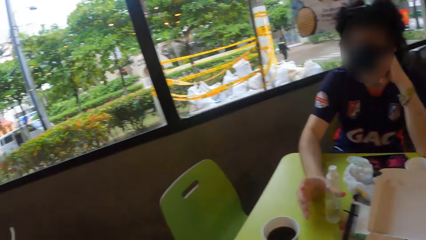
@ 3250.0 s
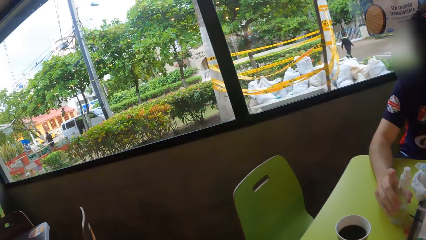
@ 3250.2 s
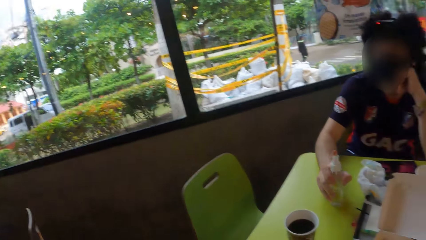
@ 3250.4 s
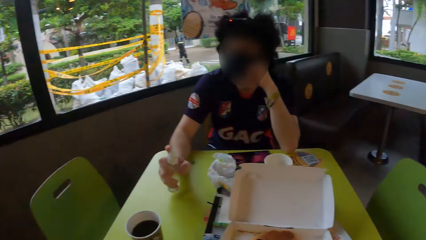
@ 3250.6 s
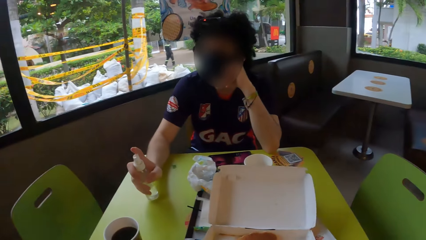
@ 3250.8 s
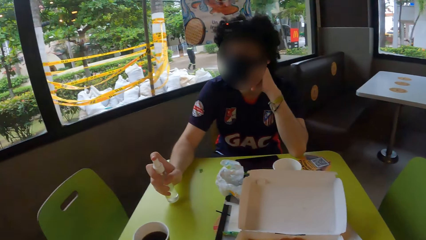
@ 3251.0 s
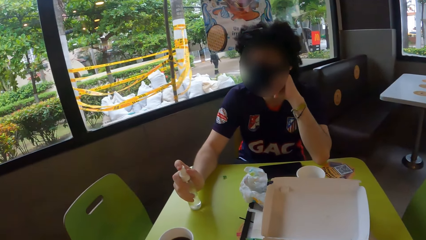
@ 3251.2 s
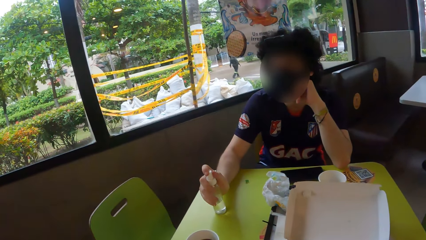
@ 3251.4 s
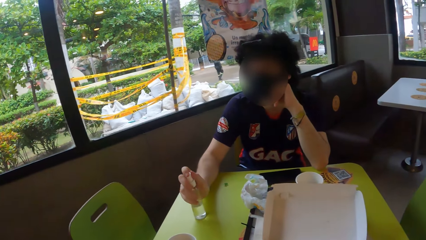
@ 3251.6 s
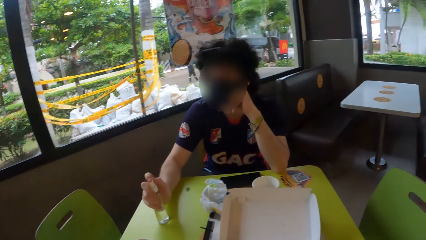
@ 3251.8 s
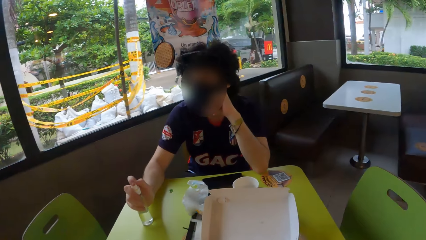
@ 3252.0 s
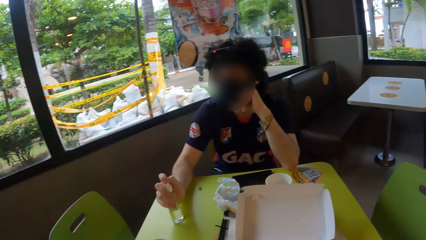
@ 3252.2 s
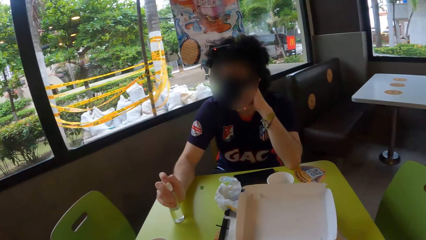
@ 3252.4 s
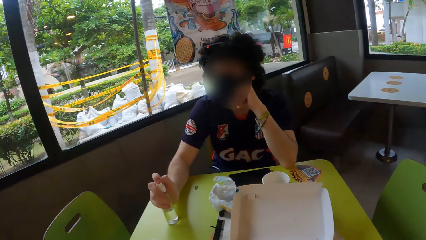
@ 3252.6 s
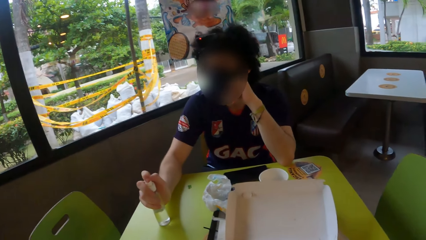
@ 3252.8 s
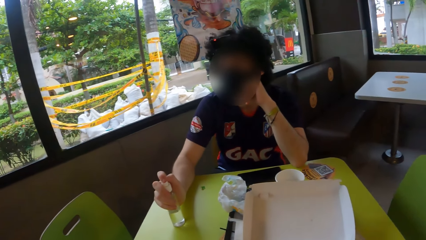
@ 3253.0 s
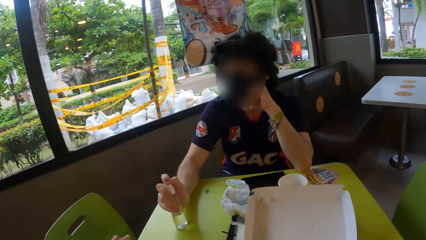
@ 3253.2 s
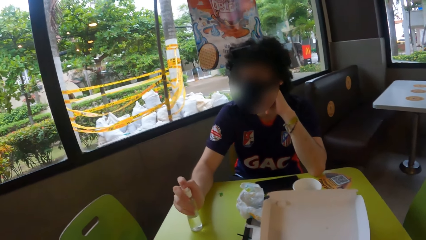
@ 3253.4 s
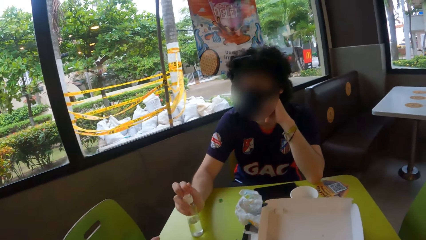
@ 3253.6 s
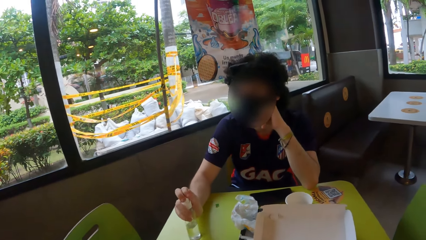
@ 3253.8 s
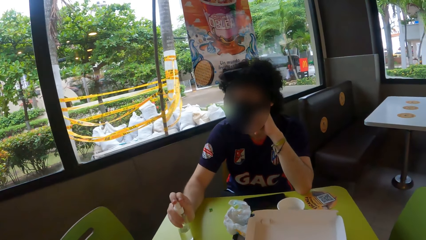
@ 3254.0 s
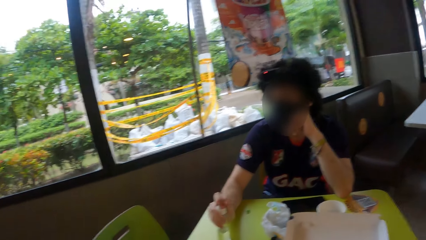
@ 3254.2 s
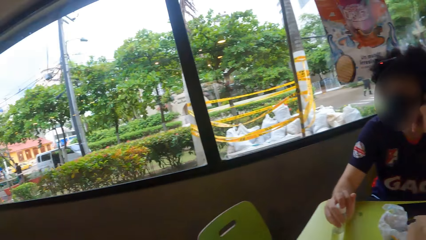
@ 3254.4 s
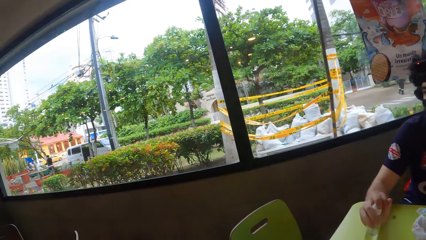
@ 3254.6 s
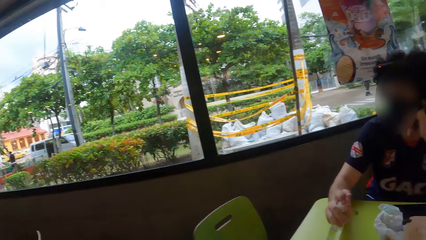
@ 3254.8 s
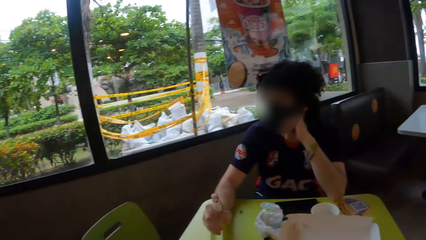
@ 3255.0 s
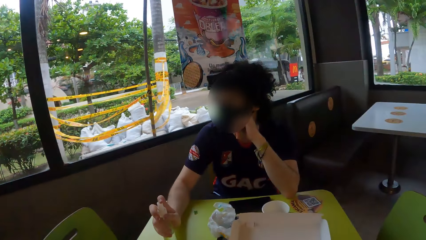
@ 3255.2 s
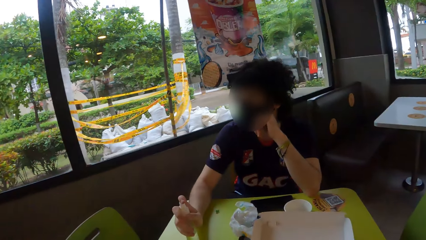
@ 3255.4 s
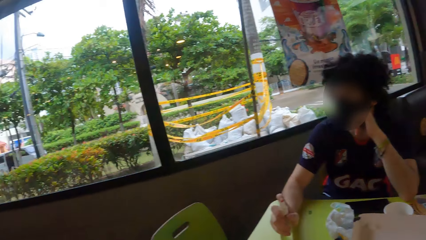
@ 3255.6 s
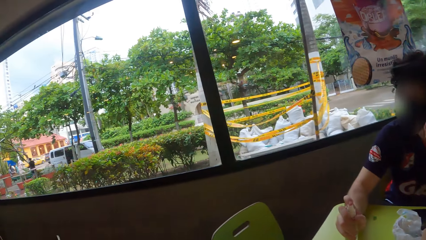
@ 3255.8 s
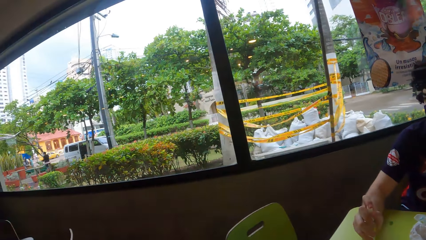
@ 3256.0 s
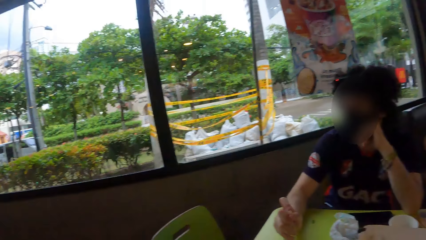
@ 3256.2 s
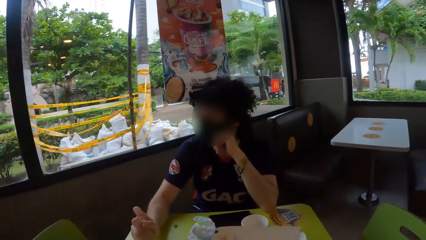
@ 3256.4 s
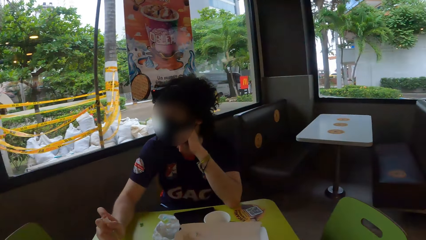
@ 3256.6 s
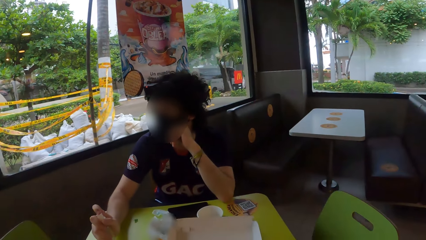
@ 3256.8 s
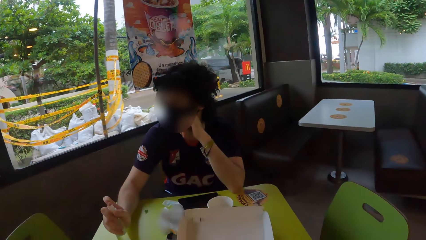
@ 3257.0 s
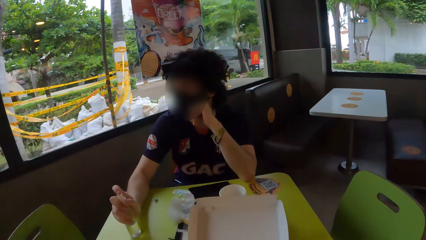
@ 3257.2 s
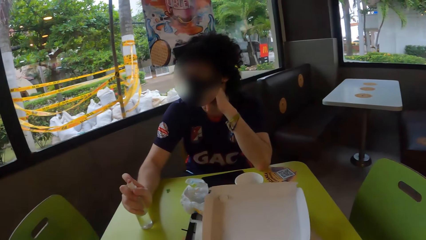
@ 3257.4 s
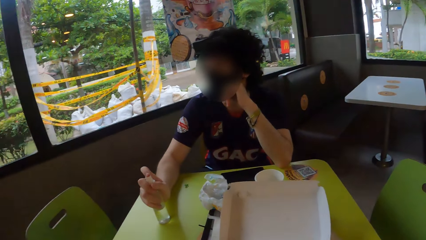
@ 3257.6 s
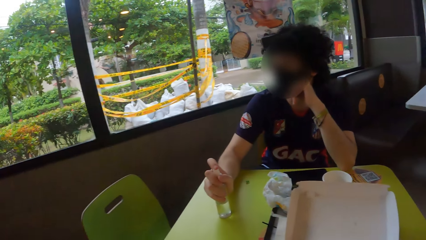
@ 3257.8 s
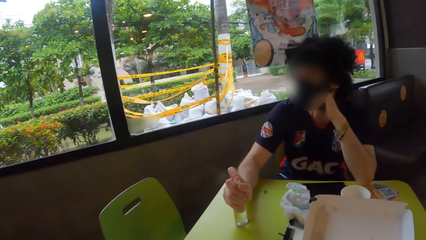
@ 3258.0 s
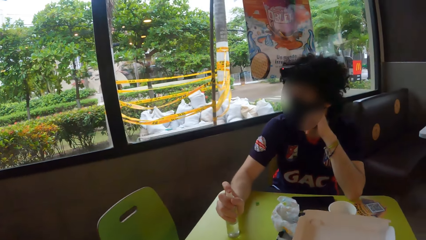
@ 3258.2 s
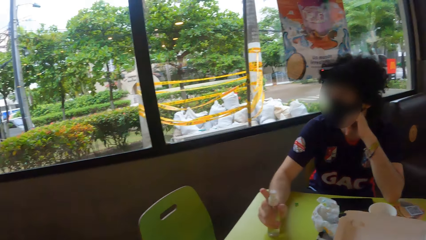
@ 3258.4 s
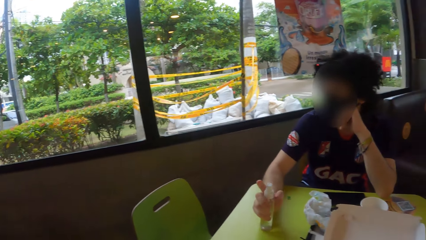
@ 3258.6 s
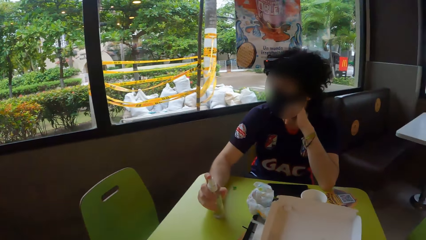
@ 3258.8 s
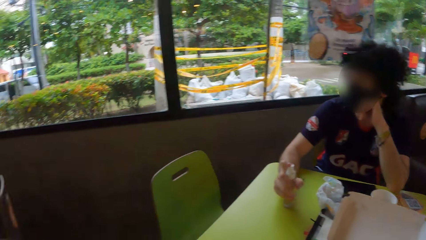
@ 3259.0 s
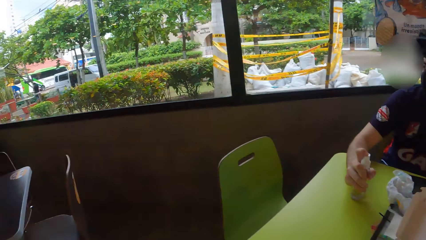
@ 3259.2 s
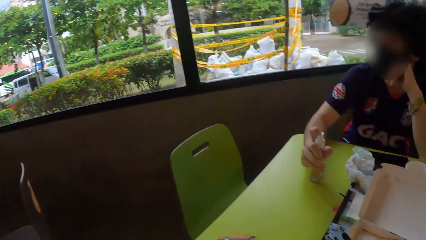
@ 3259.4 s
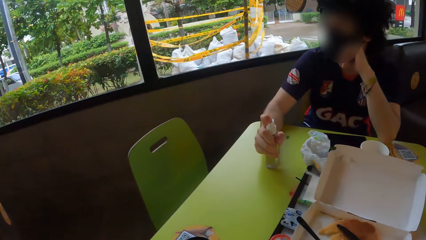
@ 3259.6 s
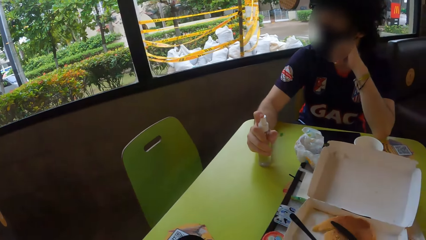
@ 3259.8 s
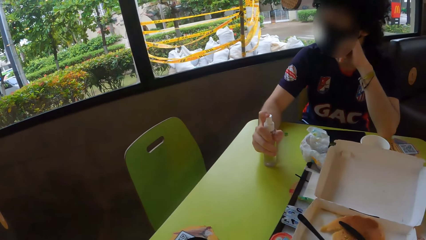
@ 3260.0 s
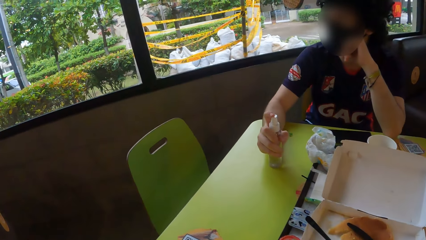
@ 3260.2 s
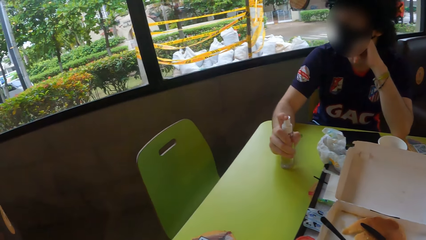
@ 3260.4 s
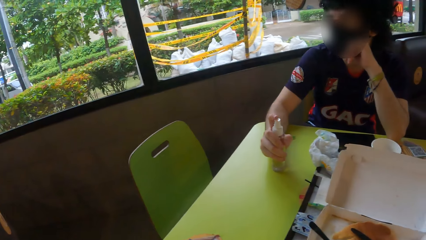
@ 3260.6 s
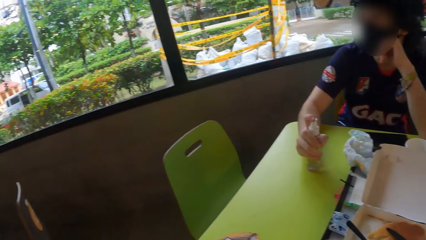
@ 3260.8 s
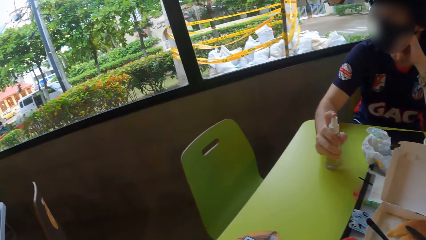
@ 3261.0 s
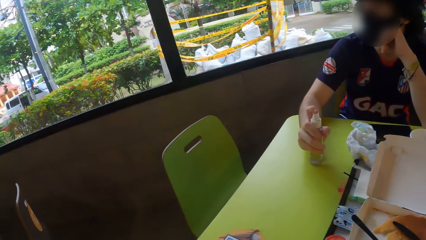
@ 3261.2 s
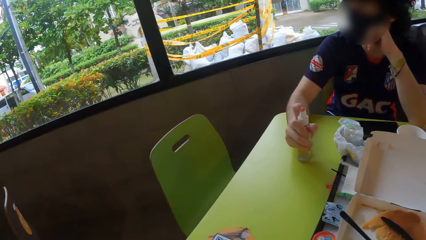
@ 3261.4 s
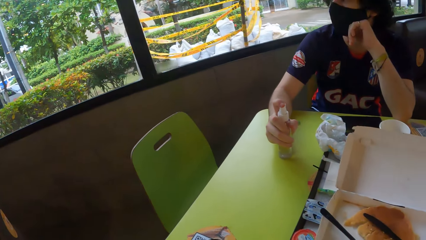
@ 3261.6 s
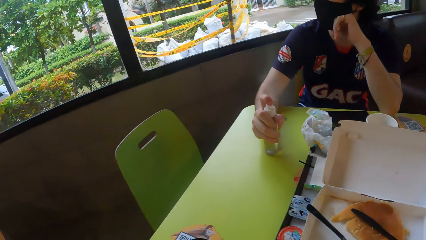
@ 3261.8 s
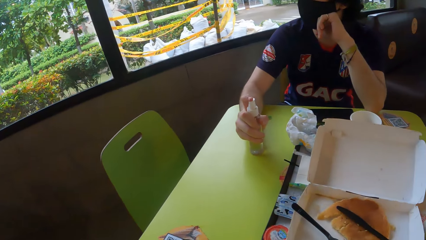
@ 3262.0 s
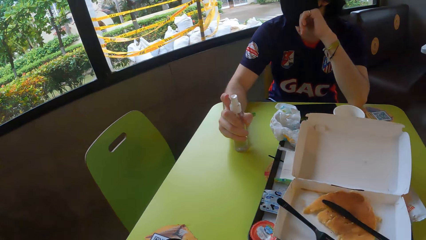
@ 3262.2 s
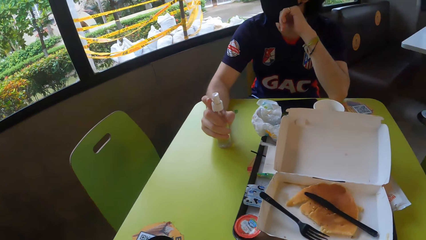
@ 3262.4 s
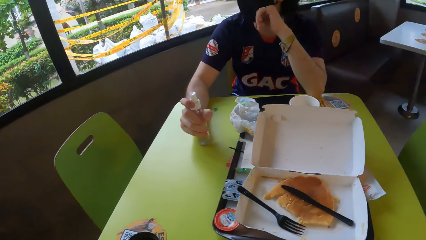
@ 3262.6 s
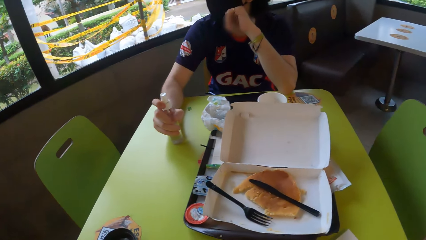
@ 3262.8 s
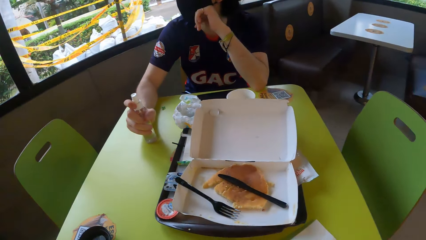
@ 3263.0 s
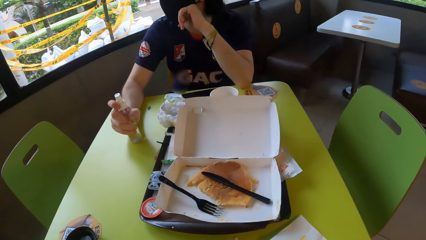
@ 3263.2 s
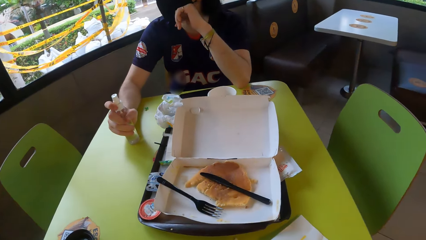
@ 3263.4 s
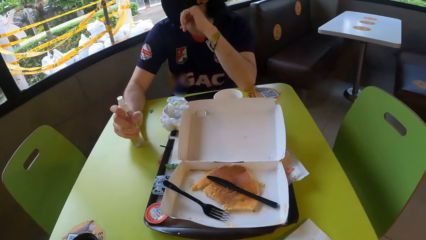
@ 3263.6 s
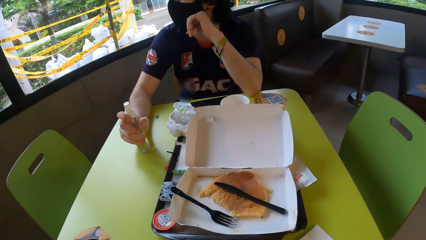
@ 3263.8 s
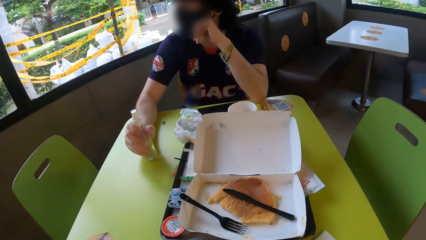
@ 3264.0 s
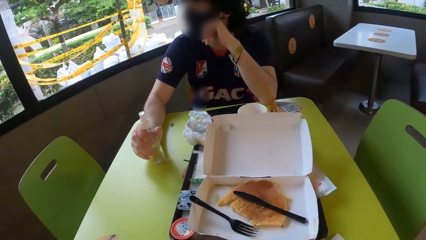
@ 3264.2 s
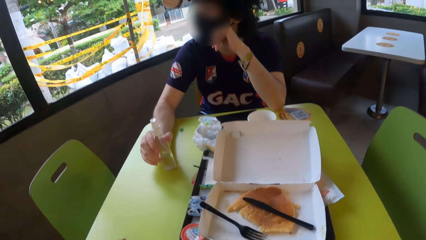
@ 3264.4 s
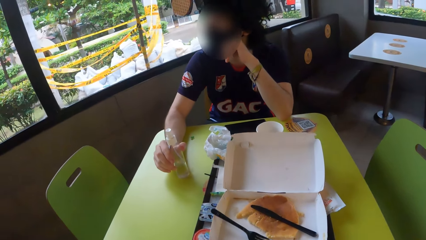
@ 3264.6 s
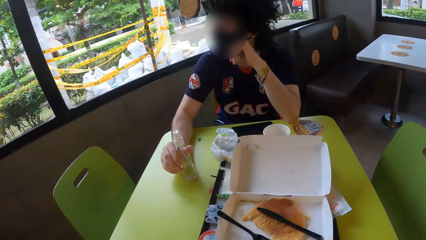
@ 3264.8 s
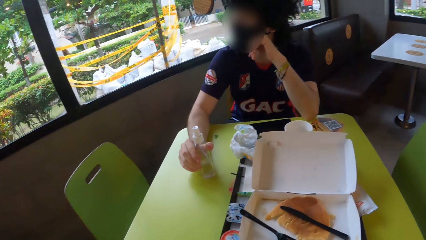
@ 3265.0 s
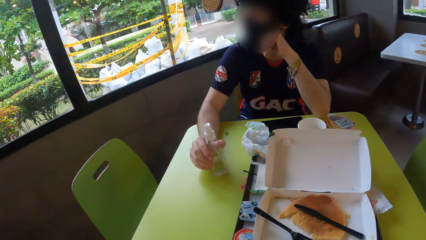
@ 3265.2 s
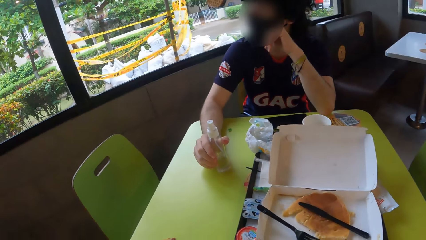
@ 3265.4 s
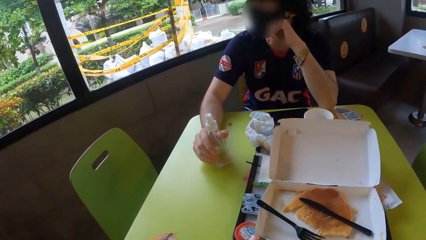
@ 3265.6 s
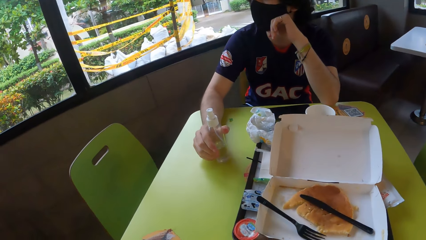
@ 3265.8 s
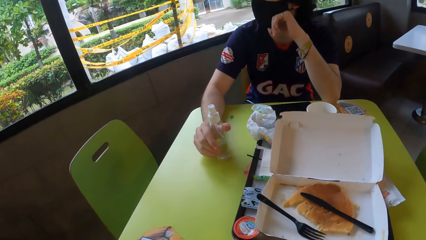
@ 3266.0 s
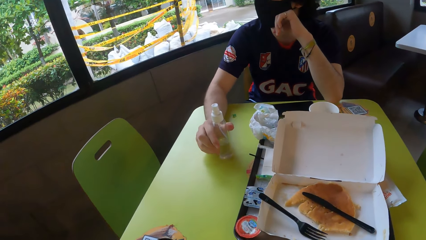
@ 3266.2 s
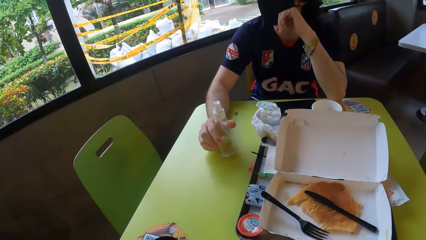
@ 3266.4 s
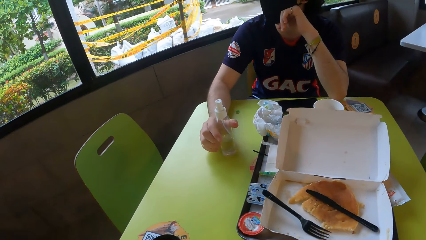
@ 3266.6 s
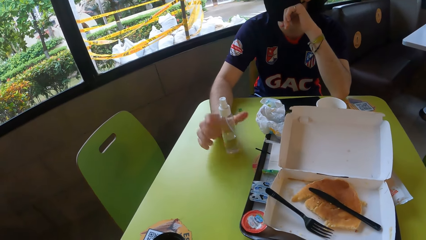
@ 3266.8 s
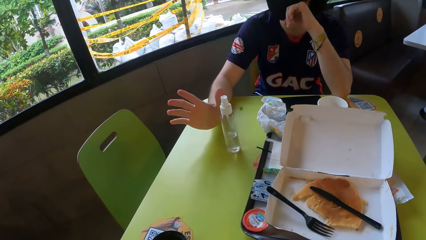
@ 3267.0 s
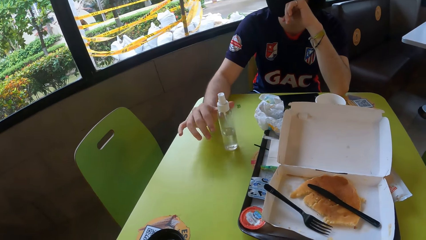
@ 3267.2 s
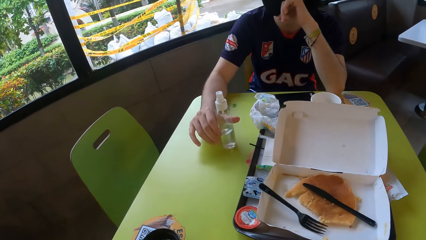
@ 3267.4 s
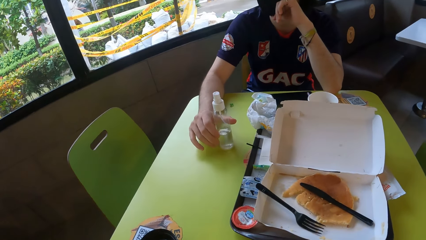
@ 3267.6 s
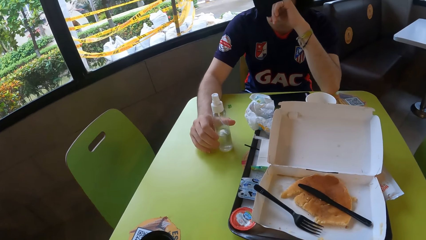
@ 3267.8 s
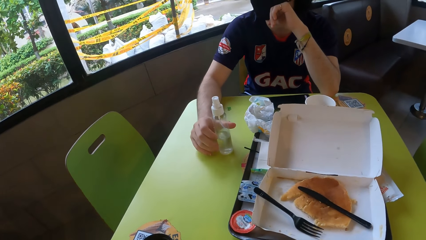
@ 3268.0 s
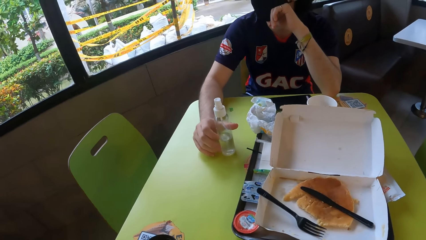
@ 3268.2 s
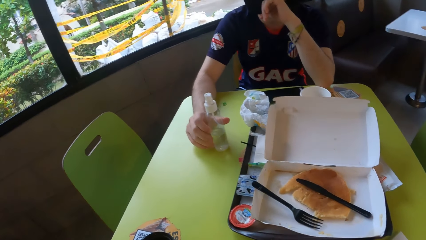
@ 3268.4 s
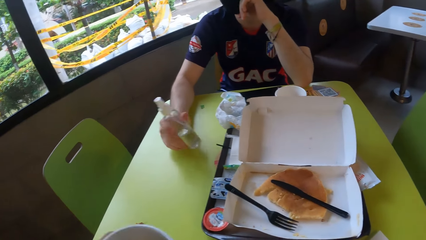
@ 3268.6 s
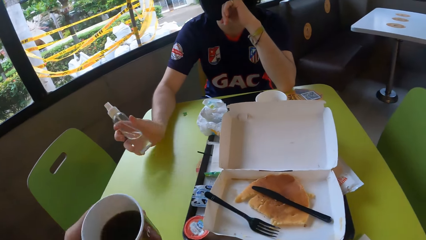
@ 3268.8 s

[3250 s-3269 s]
A man touches a bottle. The camera wearer looks at the man. They pick up a cup and look around.
